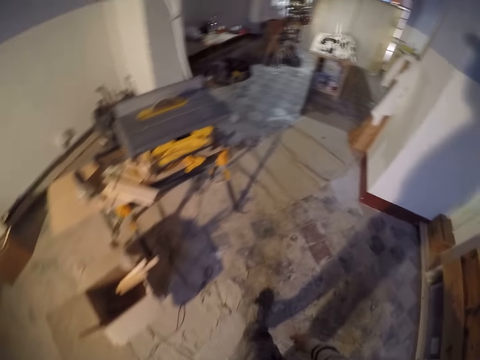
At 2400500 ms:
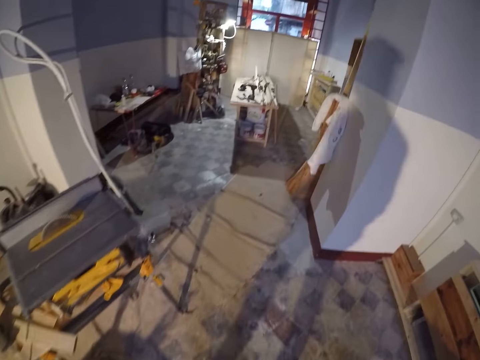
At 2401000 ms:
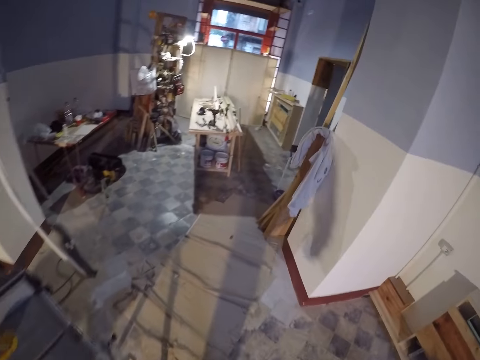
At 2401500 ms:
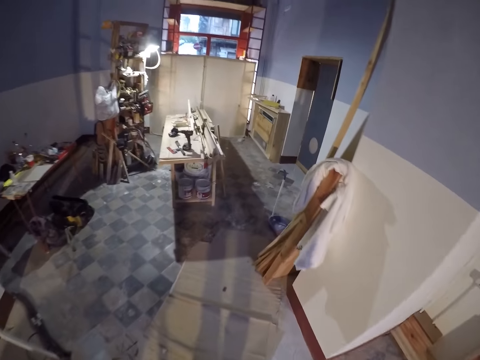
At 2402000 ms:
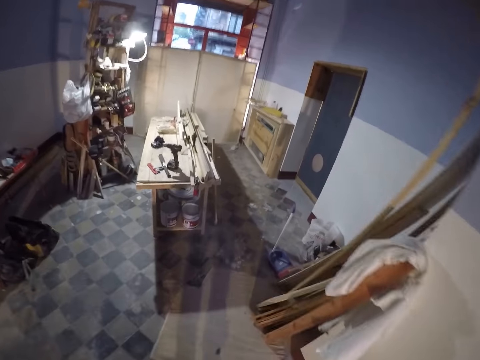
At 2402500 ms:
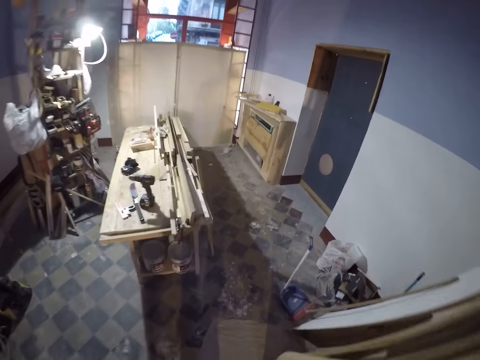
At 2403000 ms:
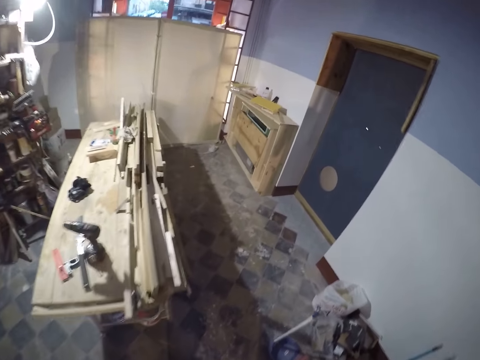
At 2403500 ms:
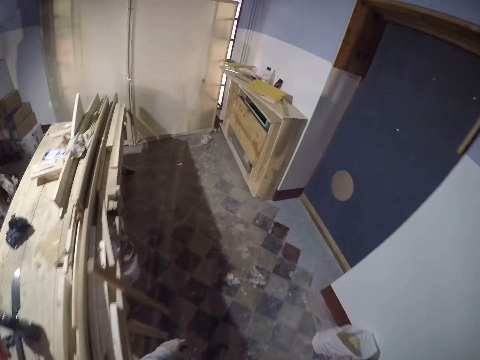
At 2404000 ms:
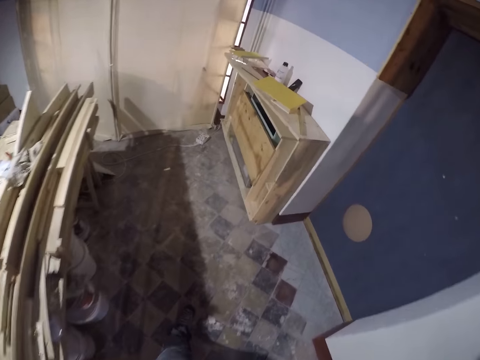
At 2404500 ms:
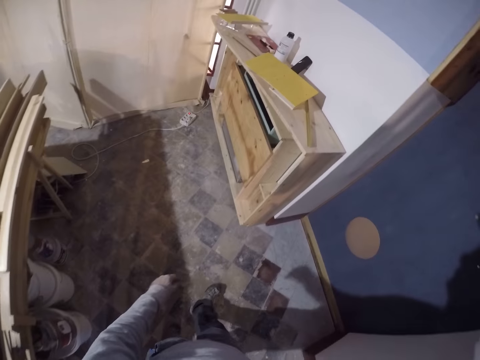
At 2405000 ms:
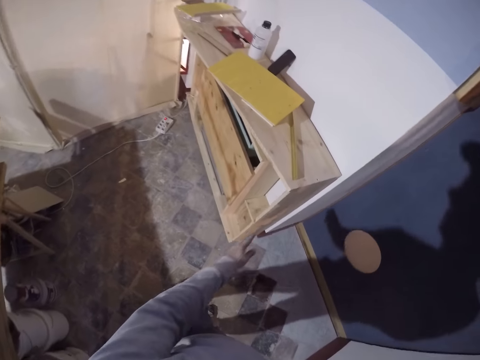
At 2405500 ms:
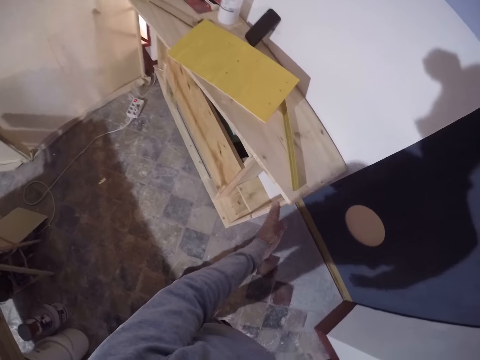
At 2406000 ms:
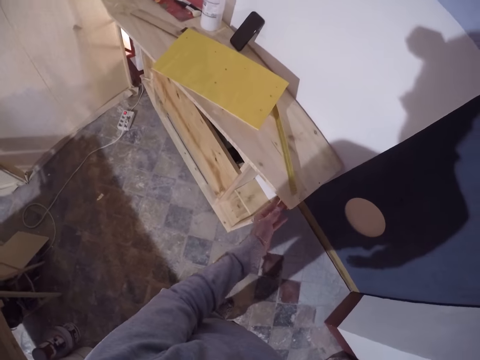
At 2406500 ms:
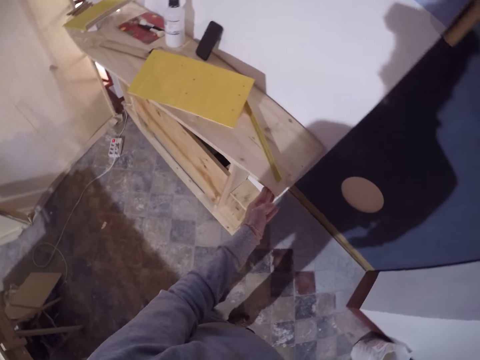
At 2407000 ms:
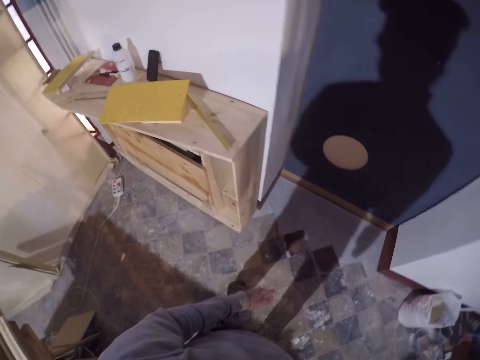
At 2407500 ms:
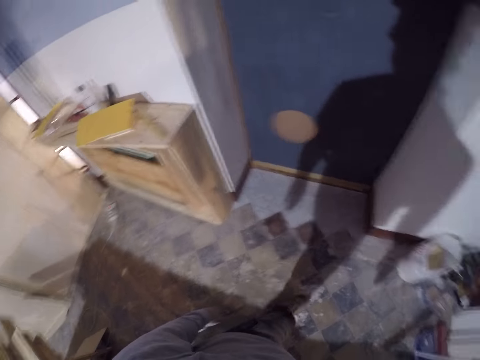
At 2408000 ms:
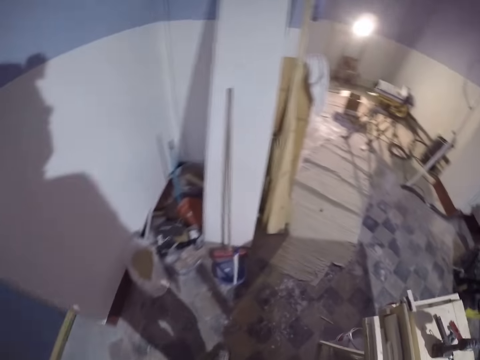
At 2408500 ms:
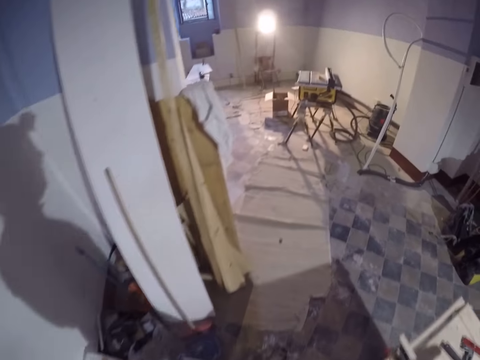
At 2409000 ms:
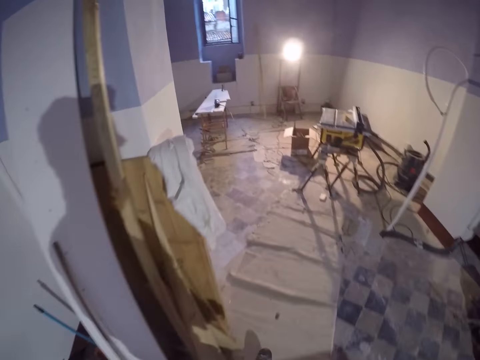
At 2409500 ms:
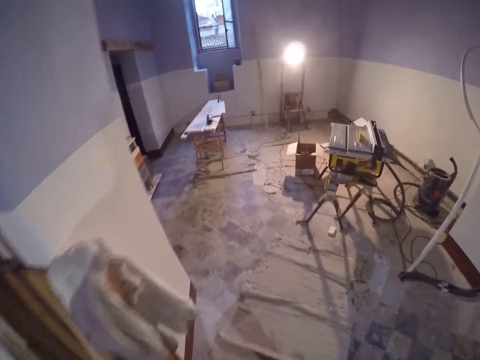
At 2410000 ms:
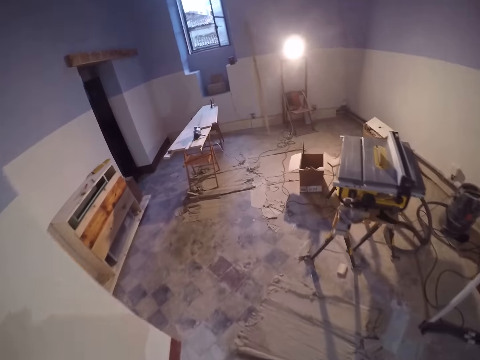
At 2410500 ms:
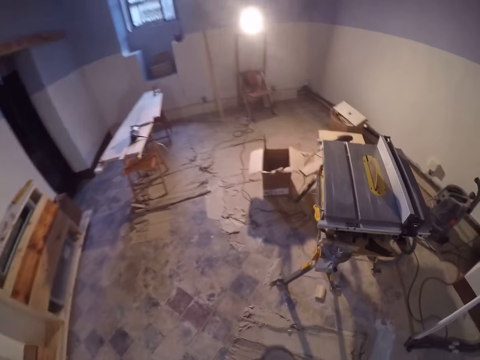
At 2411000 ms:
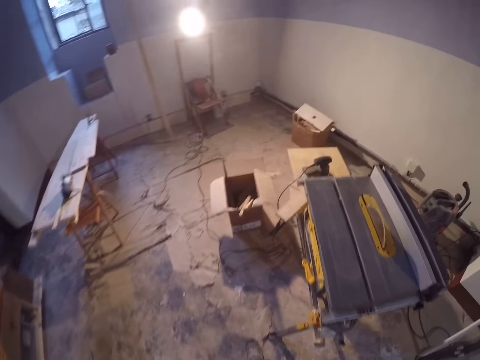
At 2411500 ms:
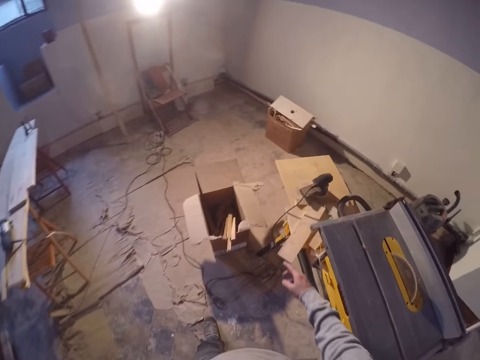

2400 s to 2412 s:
The camera wearer walks towards the work piece. He touches the work piece with his left hand. He walks towards the cutting machine.

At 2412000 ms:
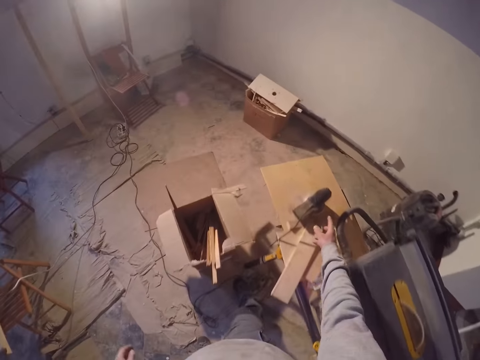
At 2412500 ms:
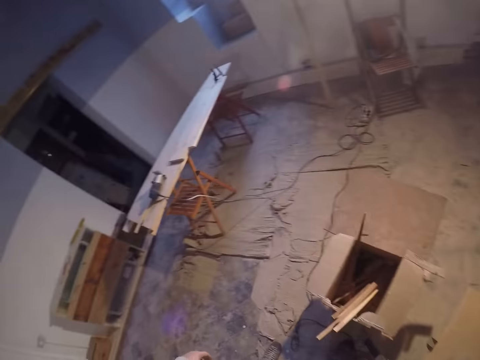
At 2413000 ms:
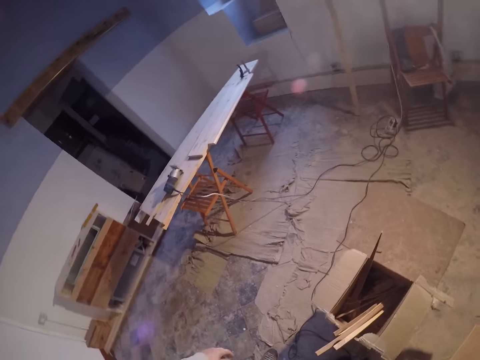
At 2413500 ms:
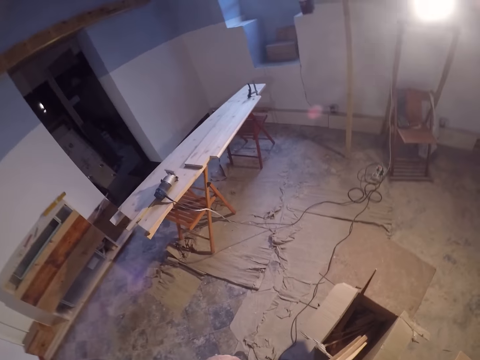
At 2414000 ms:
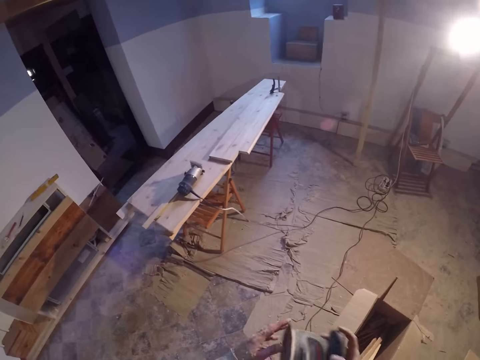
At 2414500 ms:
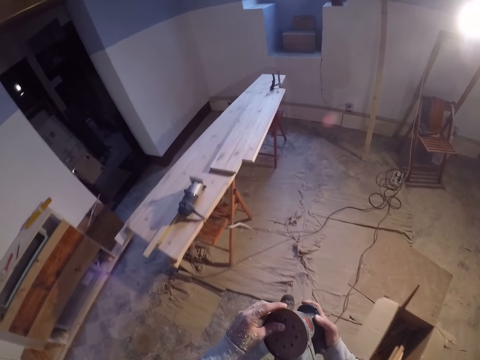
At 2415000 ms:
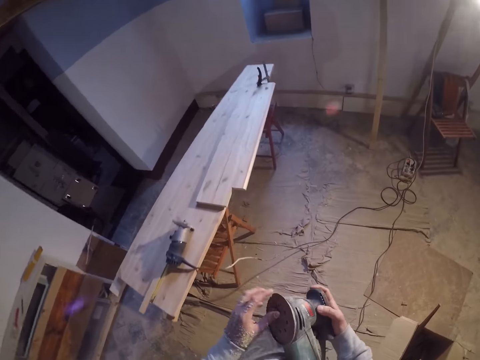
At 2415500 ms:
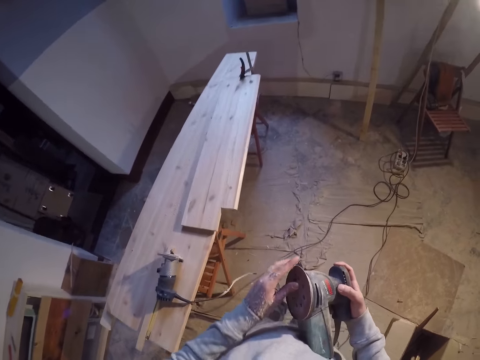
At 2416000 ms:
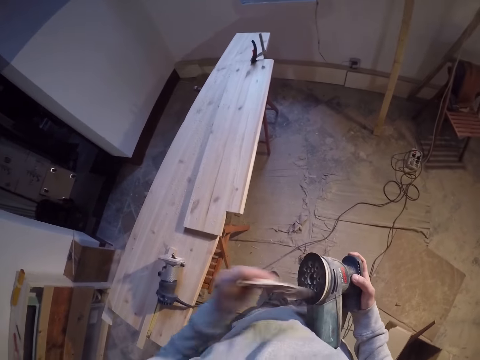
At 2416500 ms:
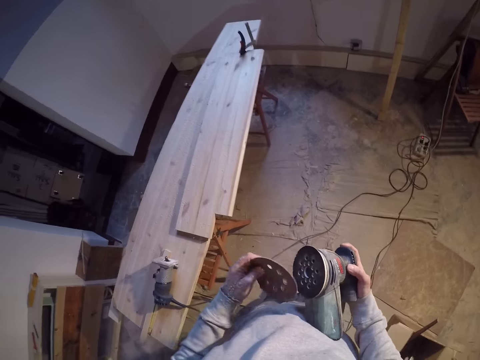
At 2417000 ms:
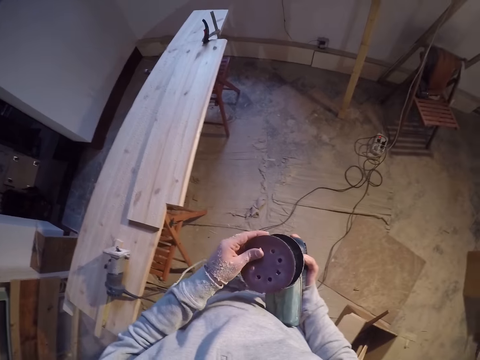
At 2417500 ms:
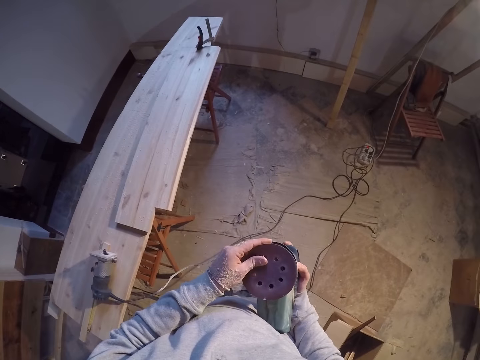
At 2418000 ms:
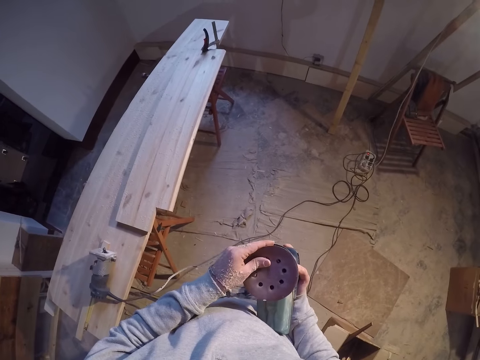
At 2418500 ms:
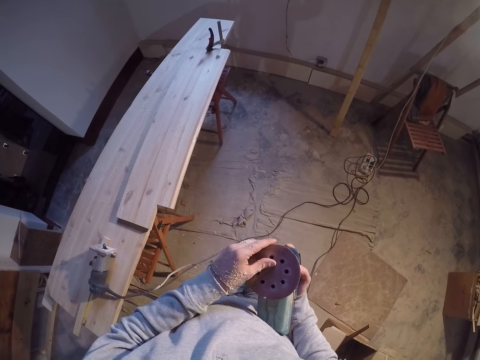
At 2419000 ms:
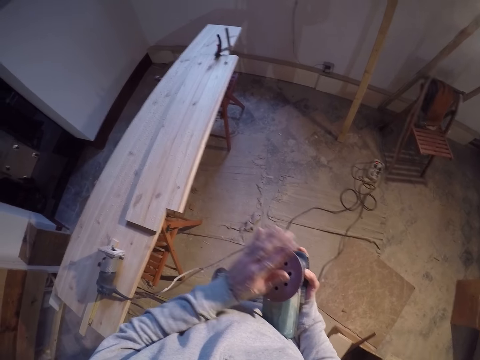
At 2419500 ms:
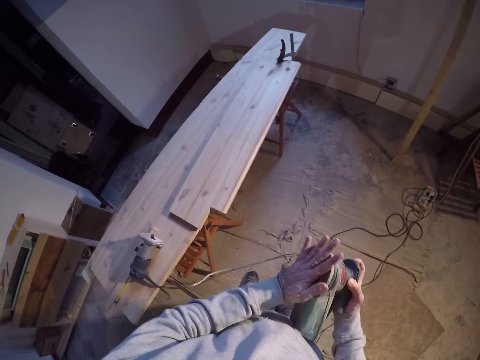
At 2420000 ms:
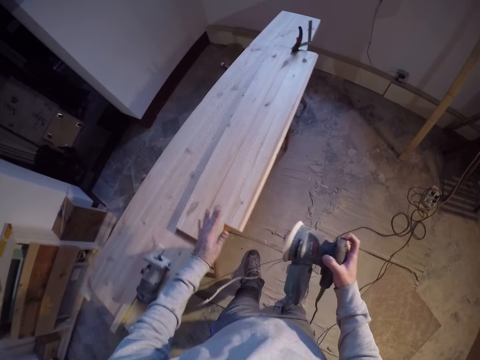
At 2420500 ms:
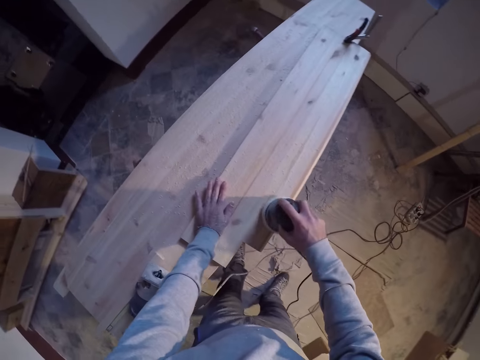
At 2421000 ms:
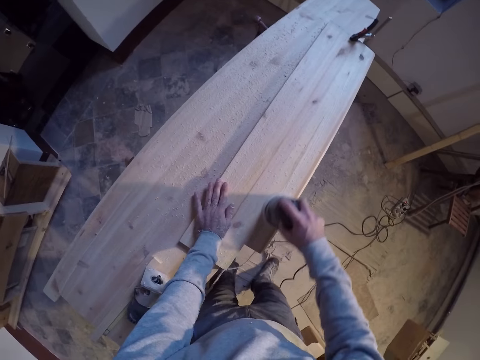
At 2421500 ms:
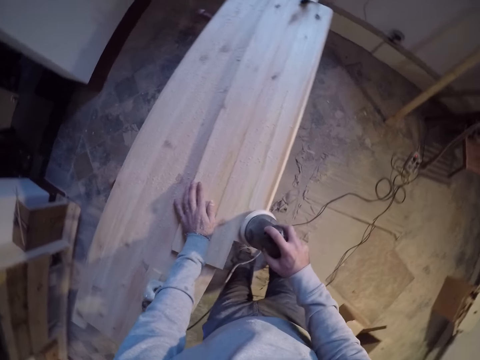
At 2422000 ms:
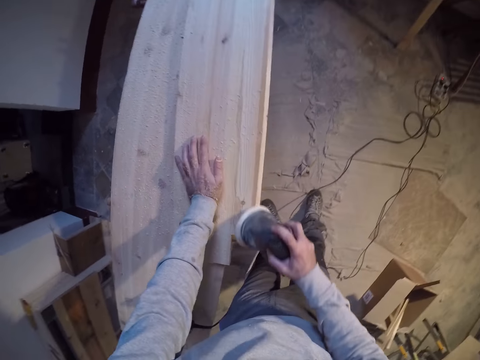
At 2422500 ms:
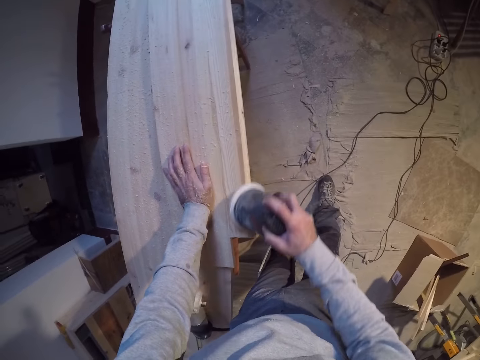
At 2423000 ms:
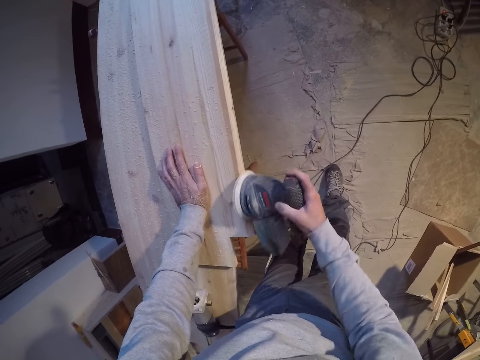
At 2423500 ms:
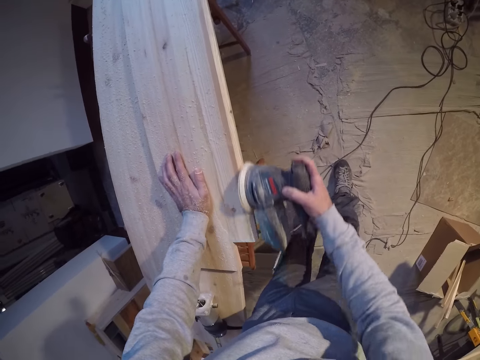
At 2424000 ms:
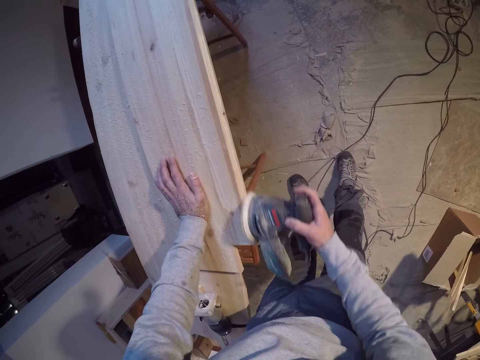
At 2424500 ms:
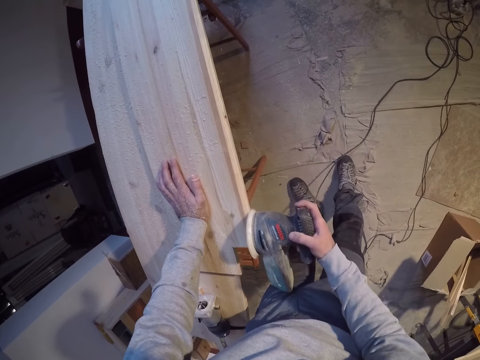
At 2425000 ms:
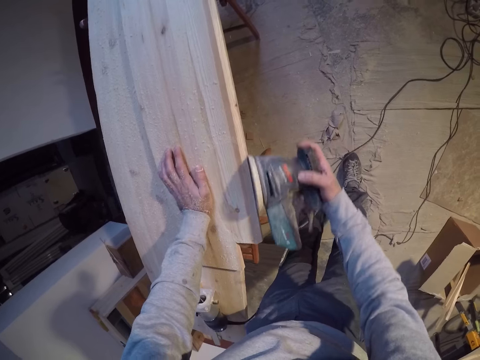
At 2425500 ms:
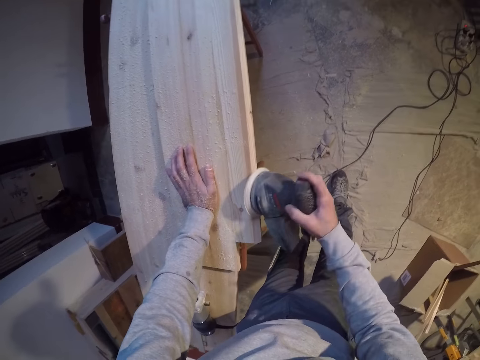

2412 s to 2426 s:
The camera wearer picks up the wood sander on the bench with his right hand. He walks towards the work bench. He touches the wood sander machine. He adjusts the sand disk on the wood sander with his left hand. He removes the wood sander part. He returns the wood sander part. He smoothens the edge surface of the wood piece with the wood sander in his right hand.
